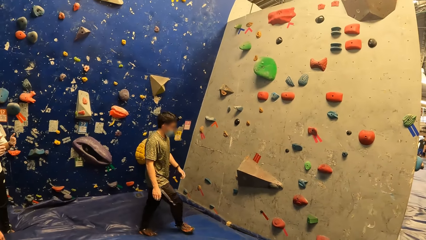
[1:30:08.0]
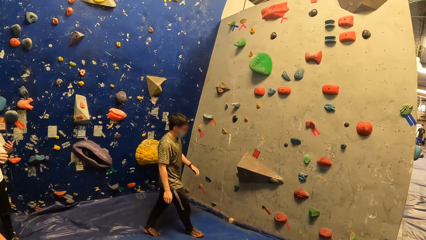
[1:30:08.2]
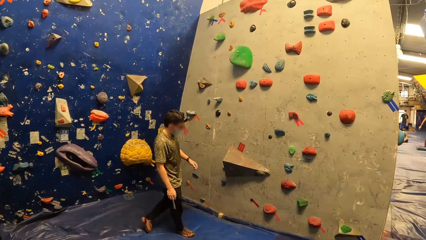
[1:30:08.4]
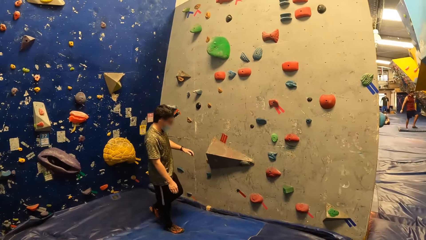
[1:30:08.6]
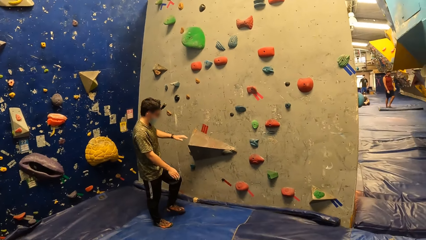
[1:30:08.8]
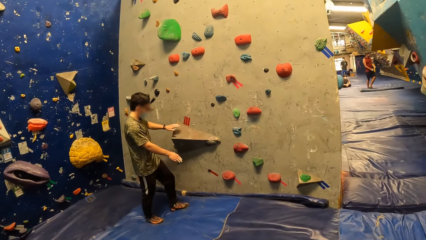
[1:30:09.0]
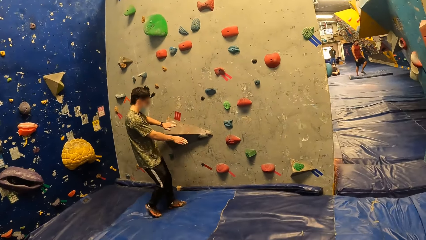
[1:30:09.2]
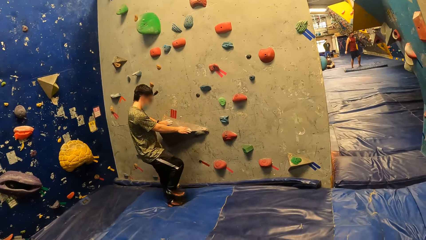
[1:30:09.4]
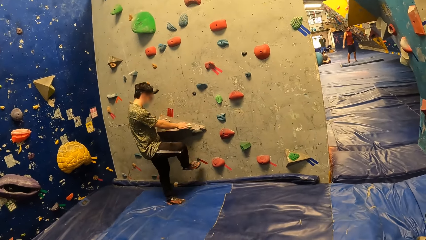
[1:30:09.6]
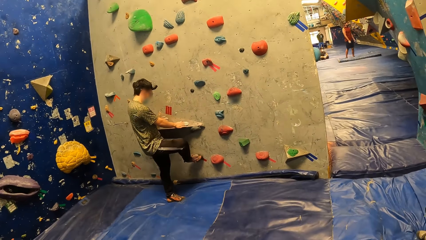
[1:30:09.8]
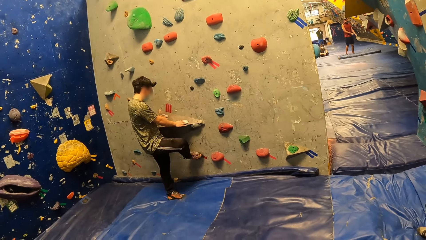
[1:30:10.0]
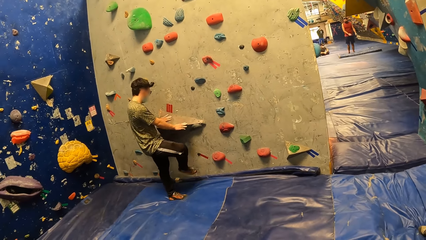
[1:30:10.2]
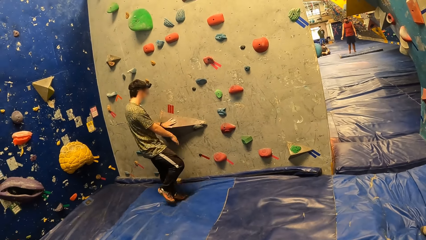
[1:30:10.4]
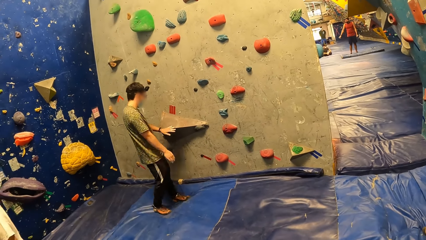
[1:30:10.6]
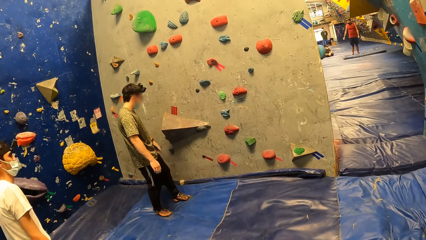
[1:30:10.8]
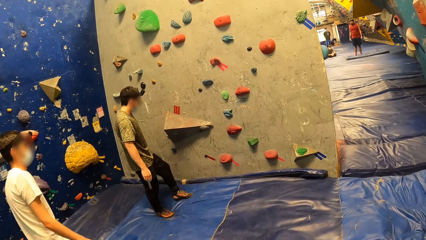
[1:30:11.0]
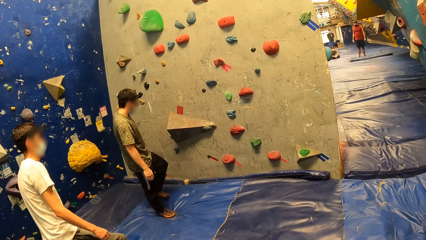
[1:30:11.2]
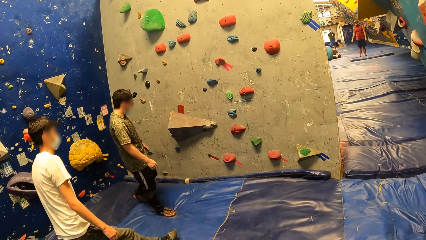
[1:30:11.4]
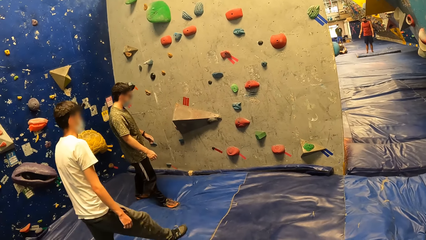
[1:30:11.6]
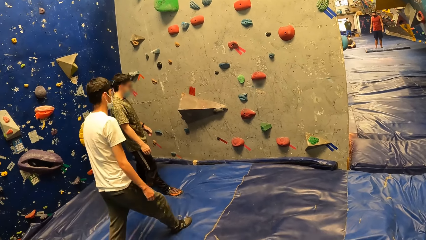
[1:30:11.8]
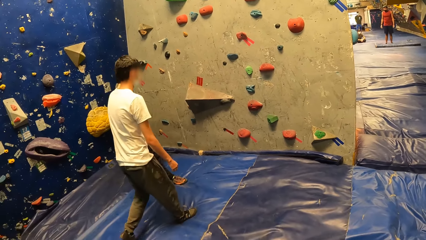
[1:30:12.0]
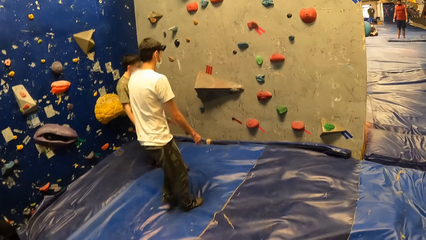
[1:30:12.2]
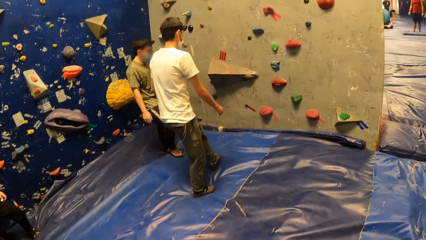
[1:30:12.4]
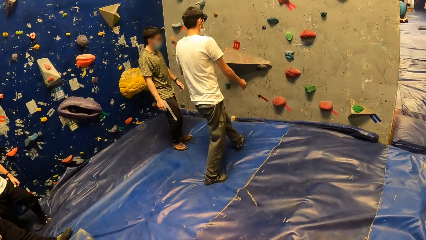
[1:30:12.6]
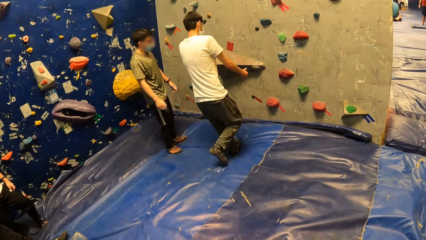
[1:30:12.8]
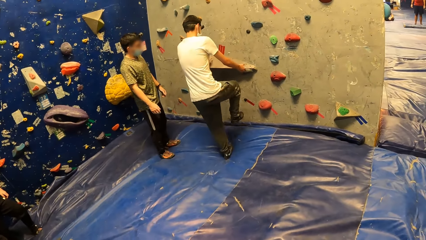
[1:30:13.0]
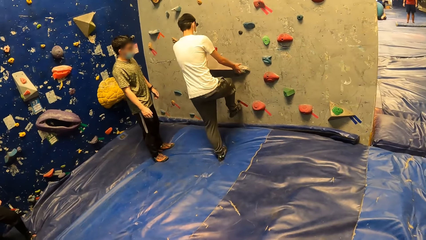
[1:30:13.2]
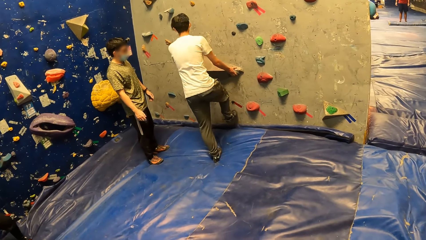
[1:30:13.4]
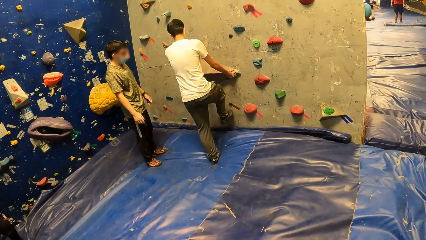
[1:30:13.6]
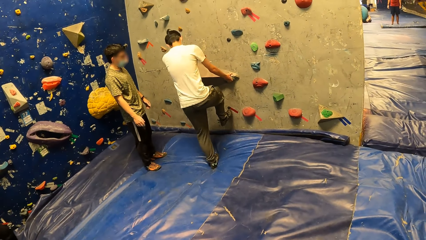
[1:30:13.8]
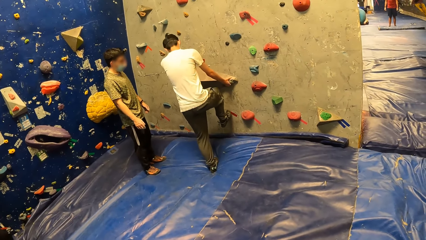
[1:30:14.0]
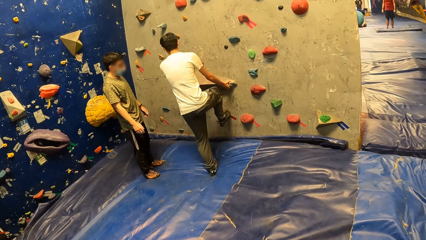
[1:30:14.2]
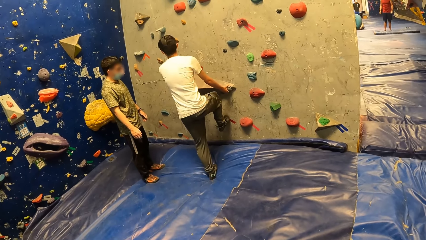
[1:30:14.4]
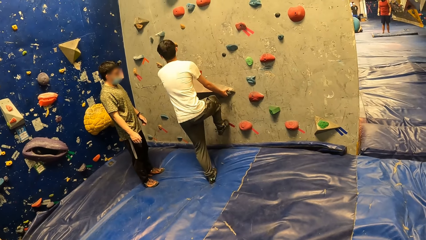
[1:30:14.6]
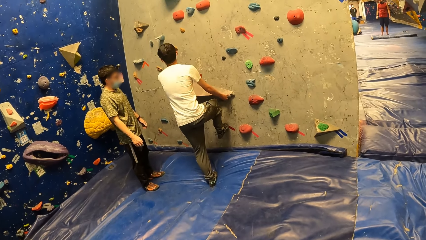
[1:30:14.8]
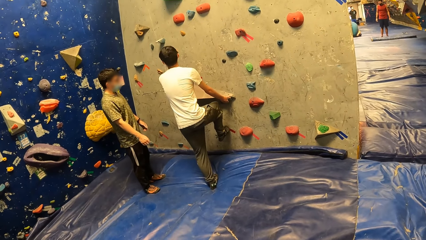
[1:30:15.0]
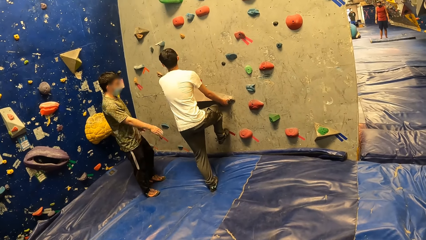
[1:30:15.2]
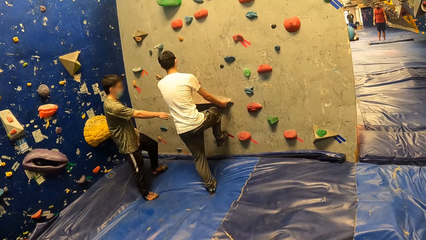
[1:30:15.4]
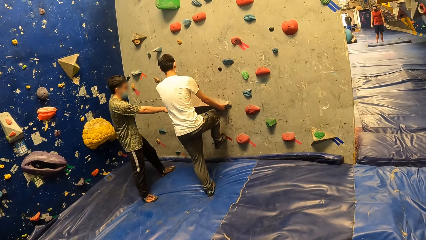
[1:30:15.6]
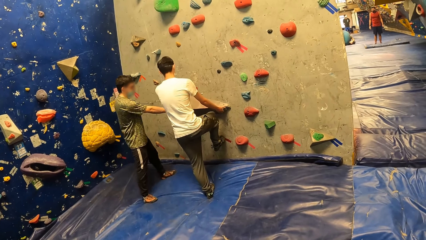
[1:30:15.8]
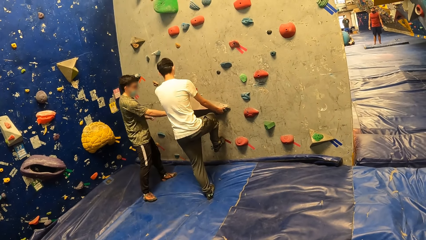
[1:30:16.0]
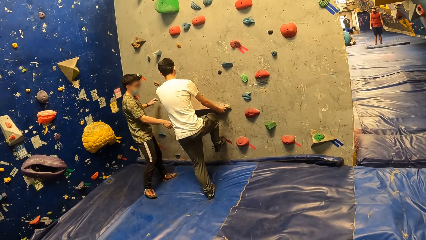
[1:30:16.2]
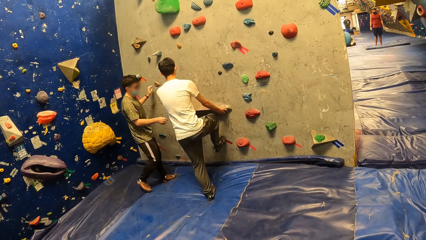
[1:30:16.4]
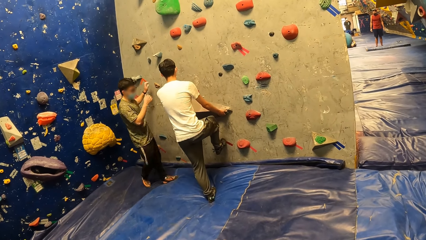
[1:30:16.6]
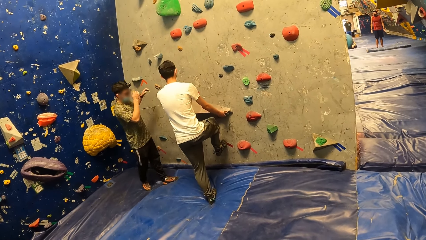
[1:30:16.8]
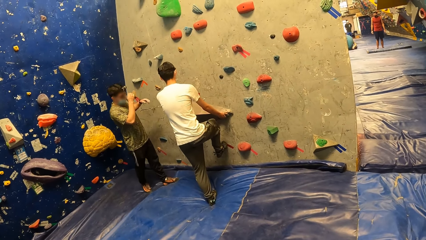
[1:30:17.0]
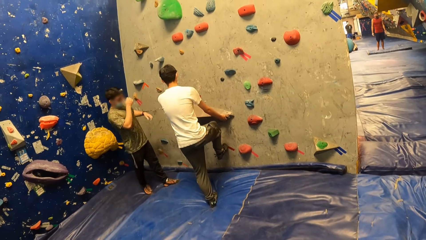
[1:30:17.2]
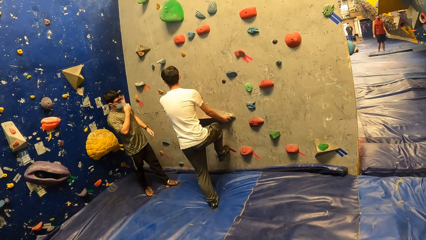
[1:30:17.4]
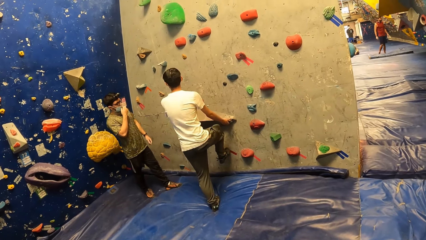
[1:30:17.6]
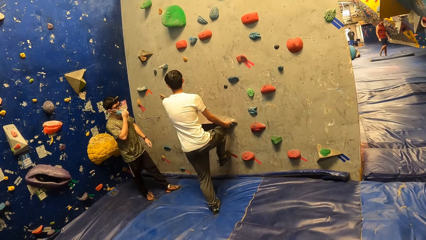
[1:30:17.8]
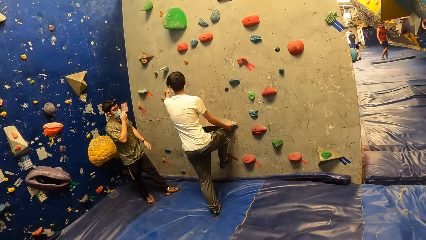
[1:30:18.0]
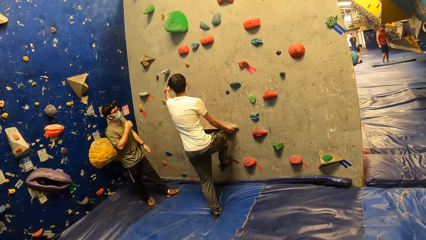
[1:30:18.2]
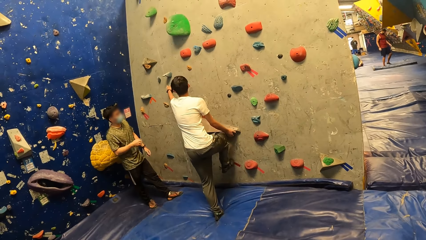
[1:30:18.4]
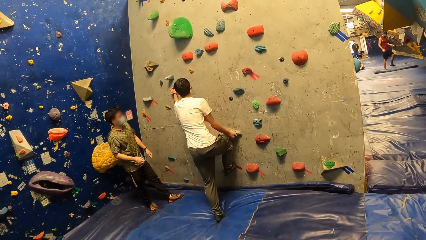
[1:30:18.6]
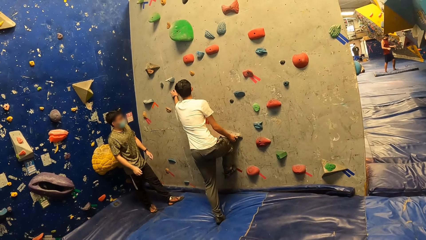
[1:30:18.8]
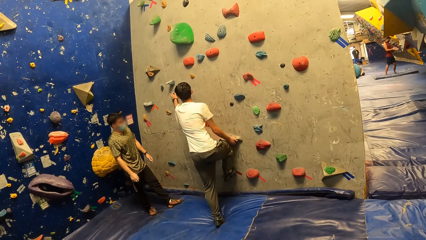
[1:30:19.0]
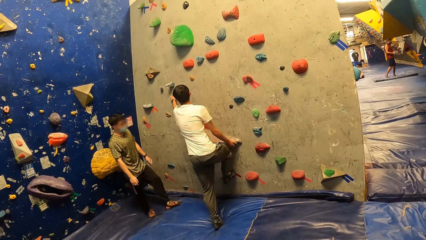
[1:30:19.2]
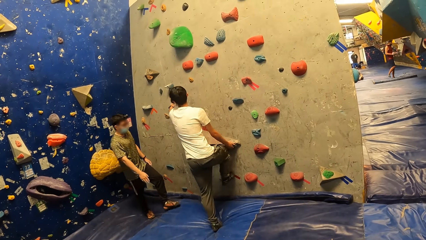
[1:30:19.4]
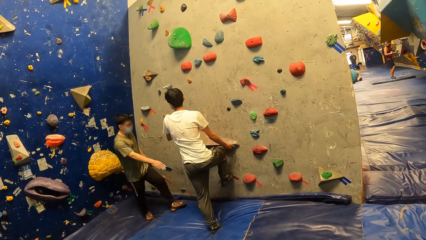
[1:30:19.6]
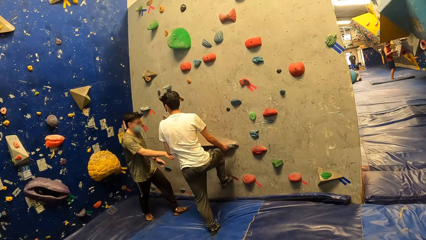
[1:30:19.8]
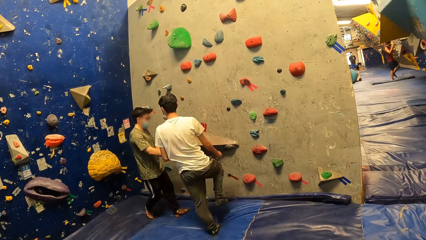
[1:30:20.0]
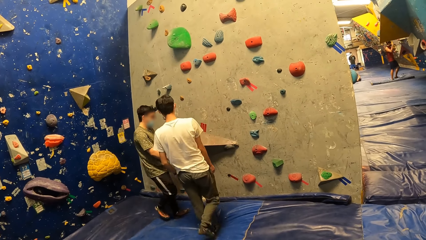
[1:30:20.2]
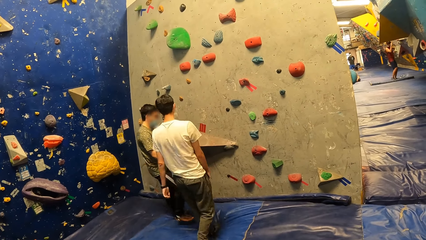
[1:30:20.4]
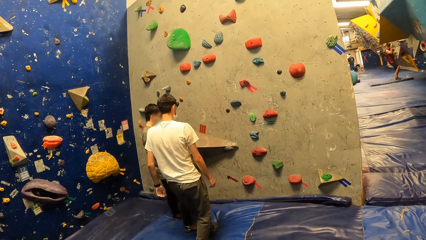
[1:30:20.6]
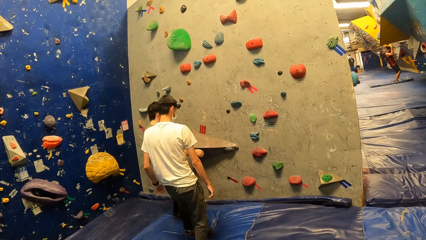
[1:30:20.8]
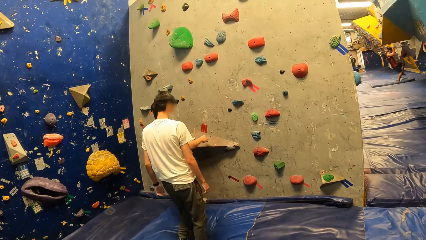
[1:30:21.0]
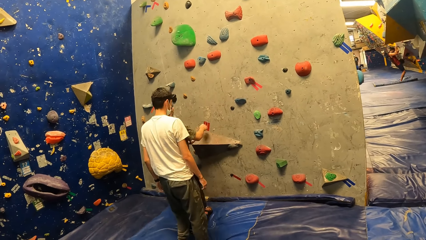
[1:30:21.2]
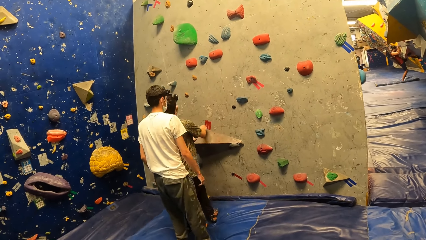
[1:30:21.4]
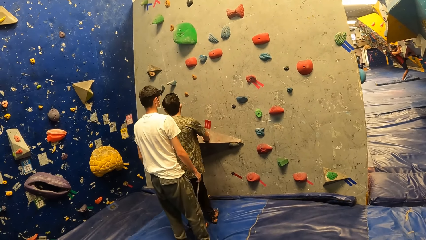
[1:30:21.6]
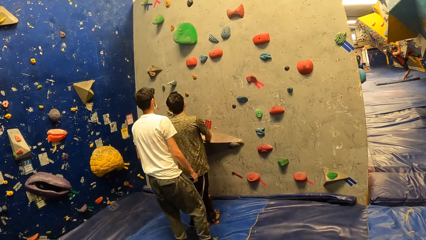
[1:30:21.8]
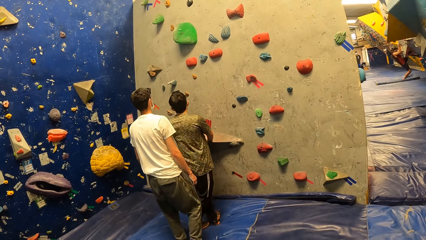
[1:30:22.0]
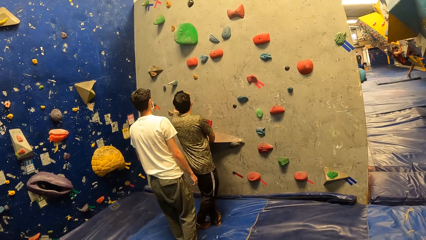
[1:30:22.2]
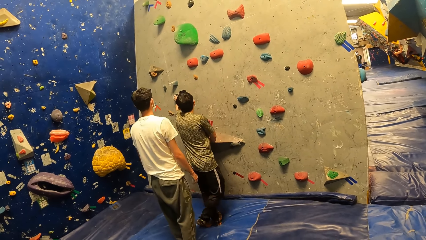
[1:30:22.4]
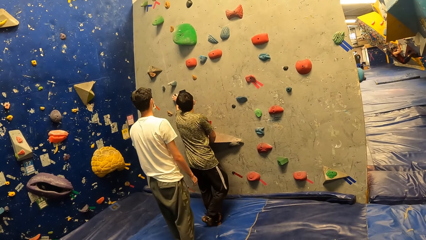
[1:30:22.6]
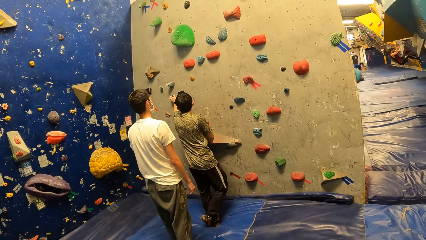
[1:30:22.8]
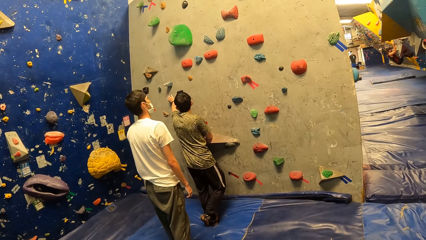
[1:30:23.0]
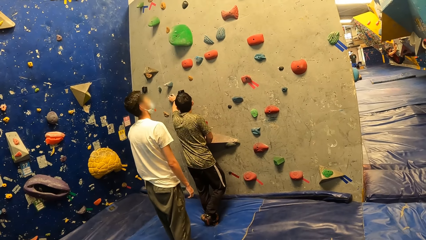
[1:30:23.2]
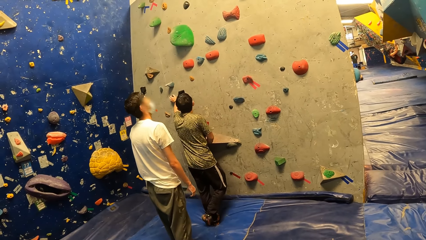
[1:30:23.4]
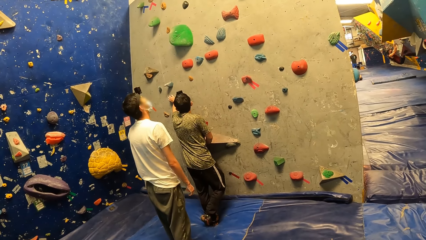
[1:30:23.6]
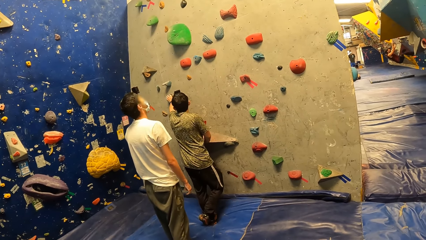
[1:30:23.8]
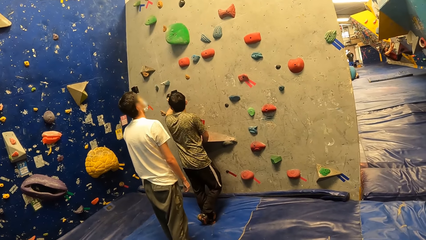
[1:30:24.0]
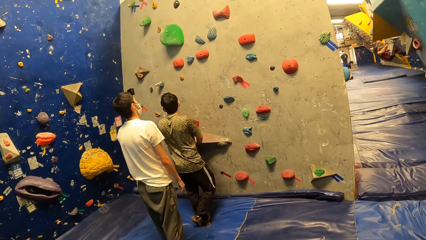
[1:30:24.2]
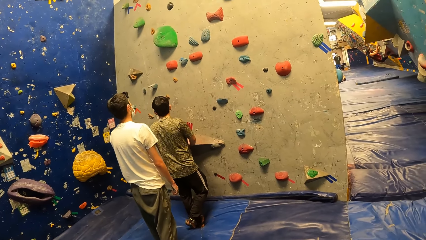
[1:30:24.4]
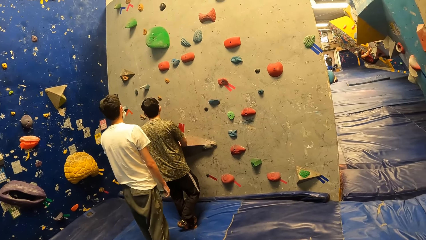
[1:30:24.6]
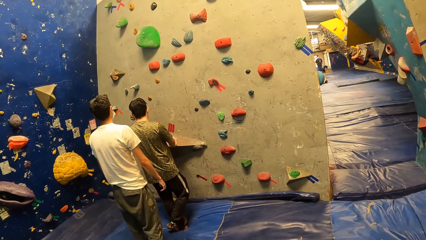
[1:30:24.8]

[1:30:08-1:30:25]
A man places both hands and right leg on the wall, places both hands on a foothold and places his right foot on the foothold. The camera wearer looks around. The man removes his hands and foot from the wall. Another man walks towards the wall. The other man places both hands and right leg on the wall. The other man does so again. The first man interacts with the other man. A third man touches the wall with his right hand, itches his nose with his right hand and adjusts the facemask on his face with his right hand. A fourth man touches a rock hold with his left hand. The third man touches the wall with his right hand and touches the rock hold with his left hand.
